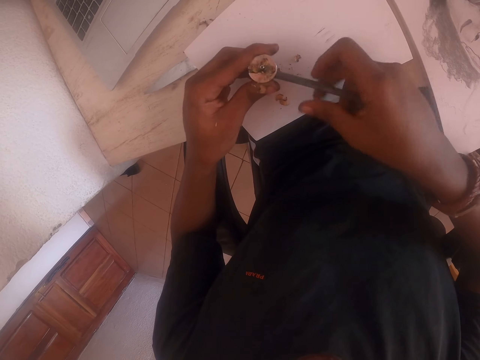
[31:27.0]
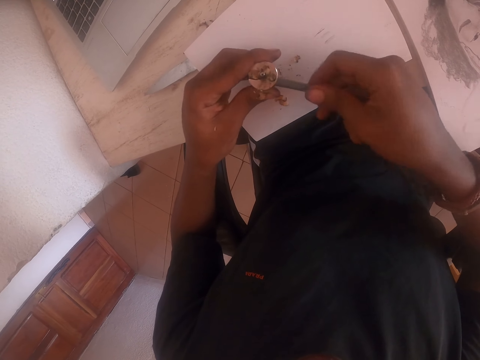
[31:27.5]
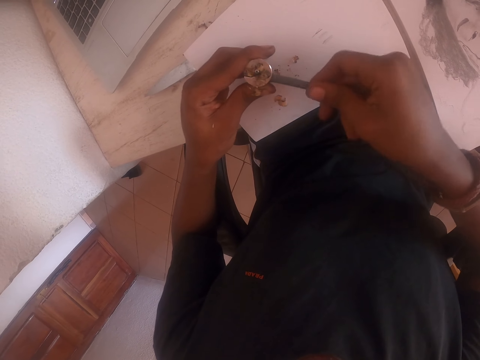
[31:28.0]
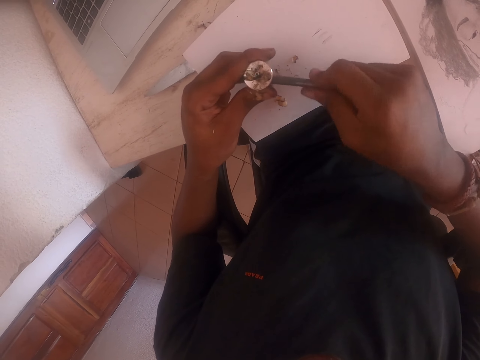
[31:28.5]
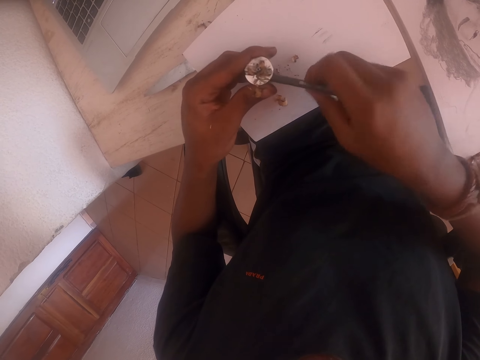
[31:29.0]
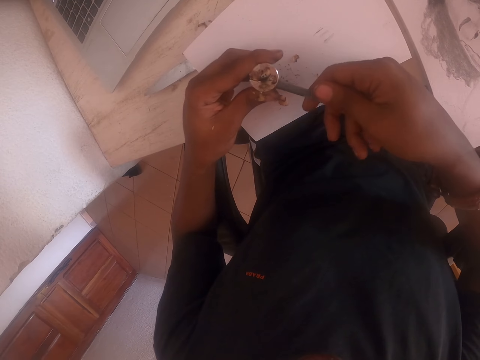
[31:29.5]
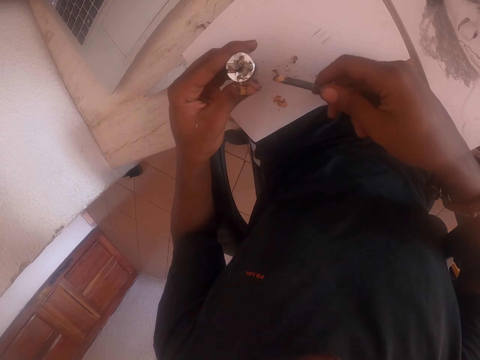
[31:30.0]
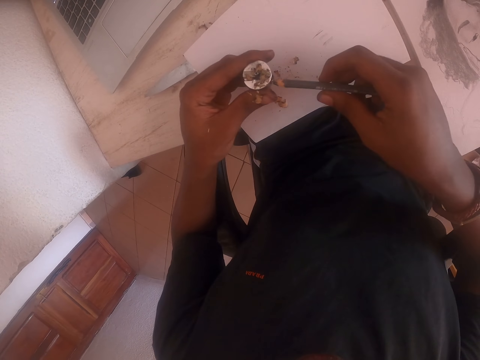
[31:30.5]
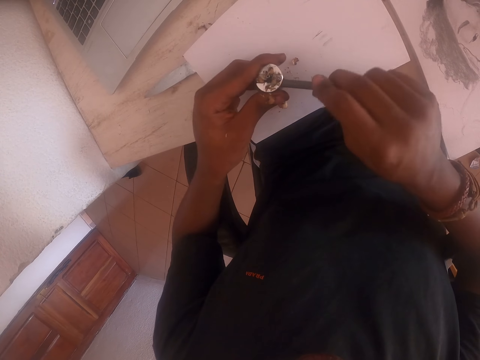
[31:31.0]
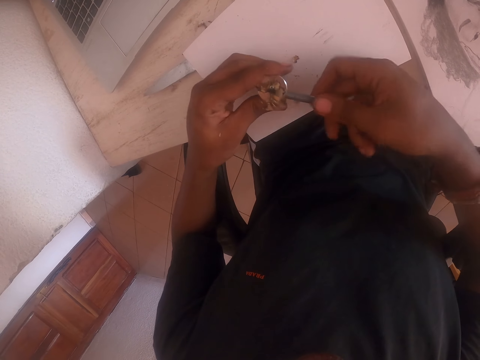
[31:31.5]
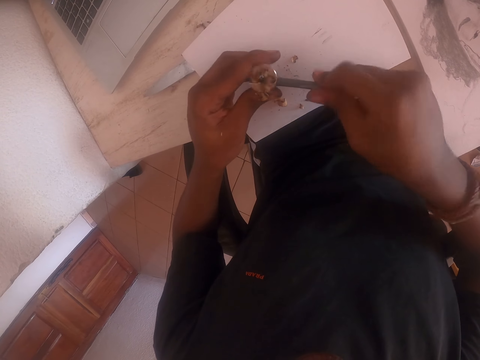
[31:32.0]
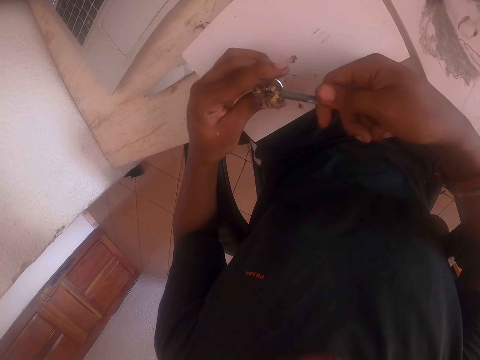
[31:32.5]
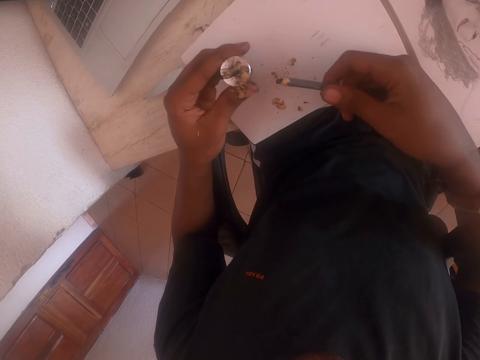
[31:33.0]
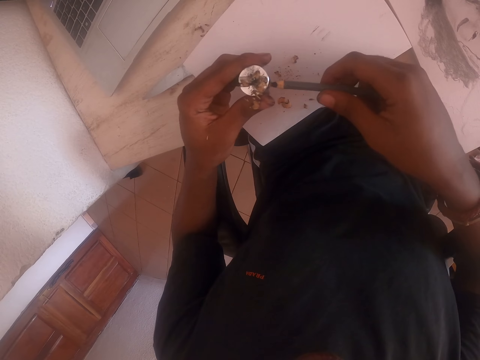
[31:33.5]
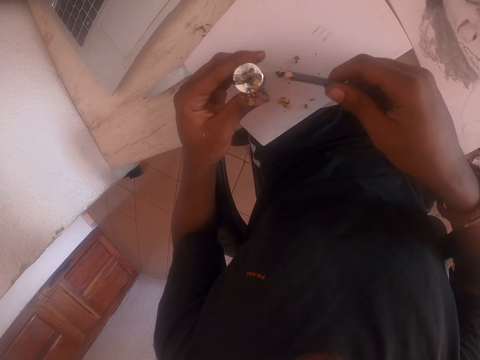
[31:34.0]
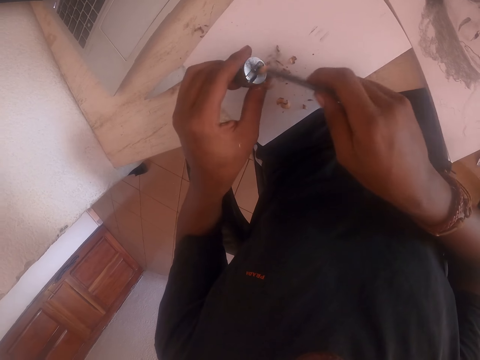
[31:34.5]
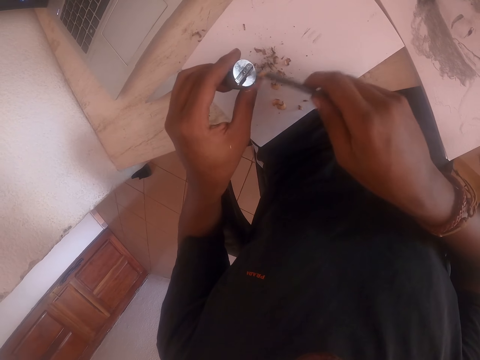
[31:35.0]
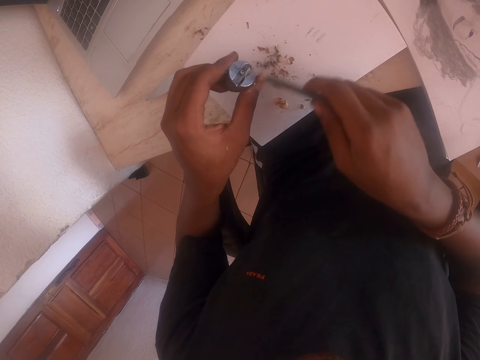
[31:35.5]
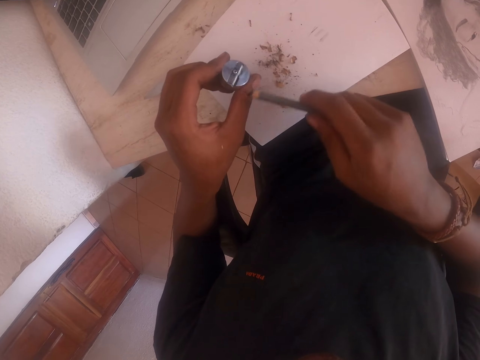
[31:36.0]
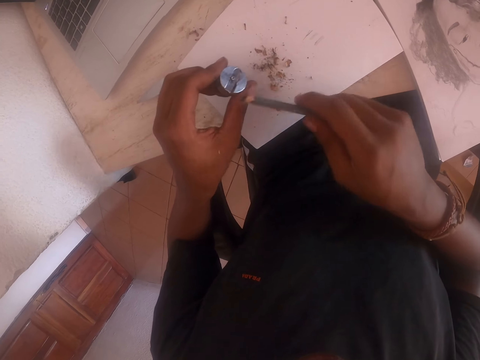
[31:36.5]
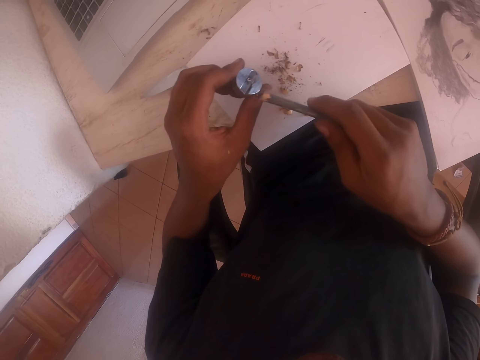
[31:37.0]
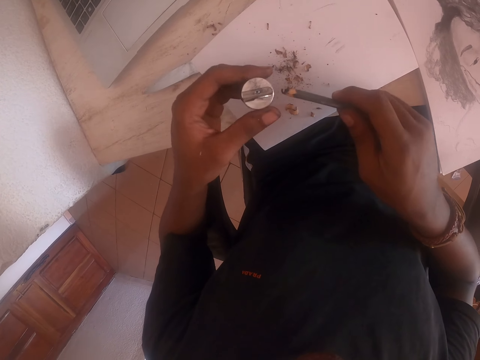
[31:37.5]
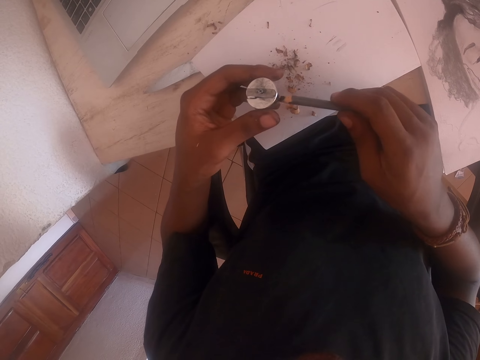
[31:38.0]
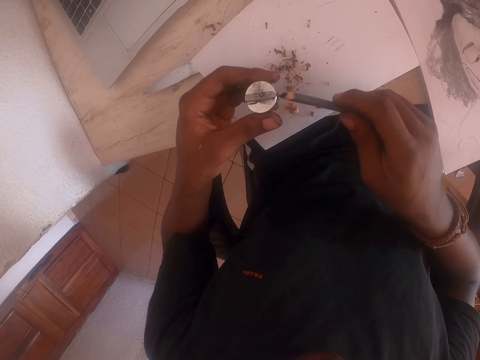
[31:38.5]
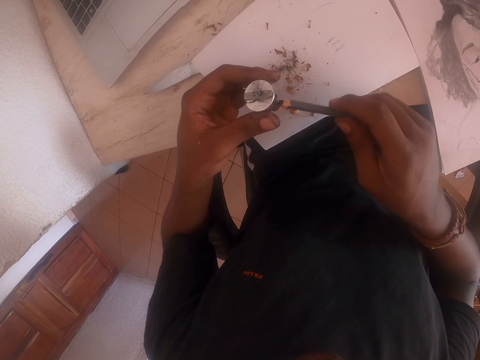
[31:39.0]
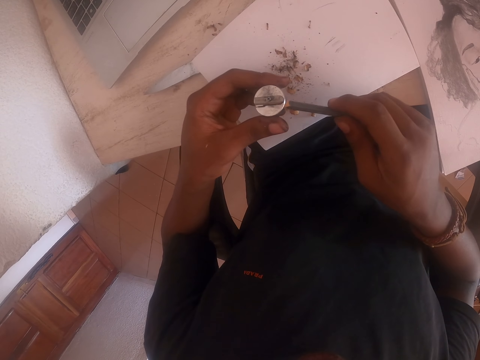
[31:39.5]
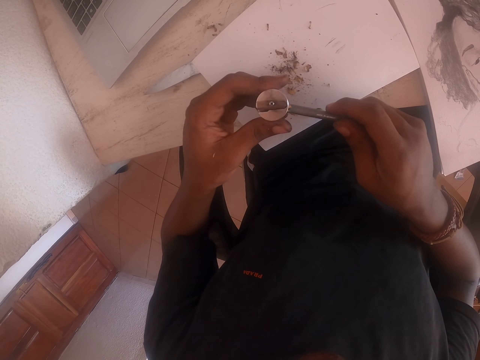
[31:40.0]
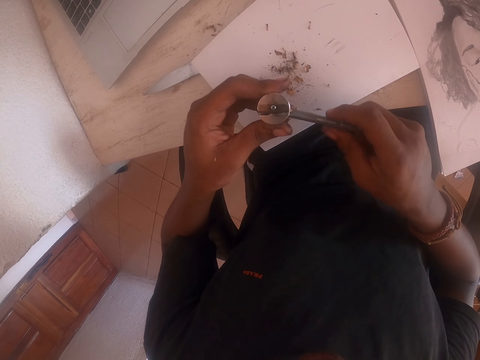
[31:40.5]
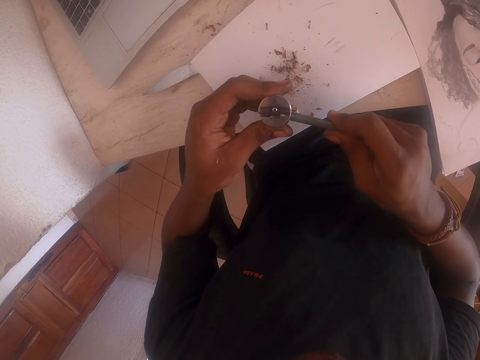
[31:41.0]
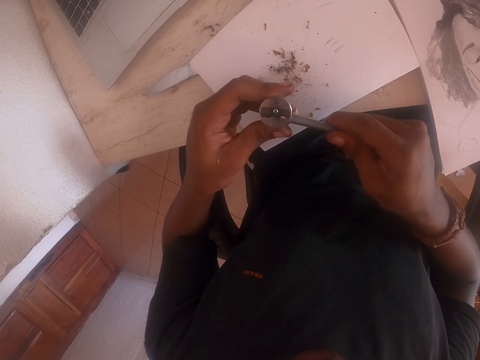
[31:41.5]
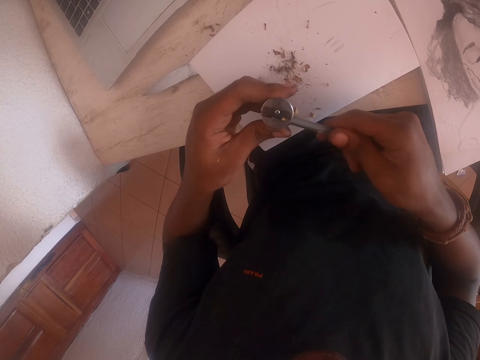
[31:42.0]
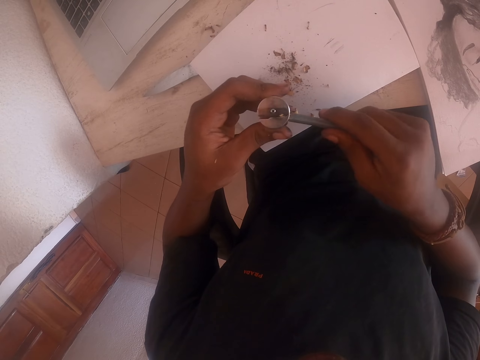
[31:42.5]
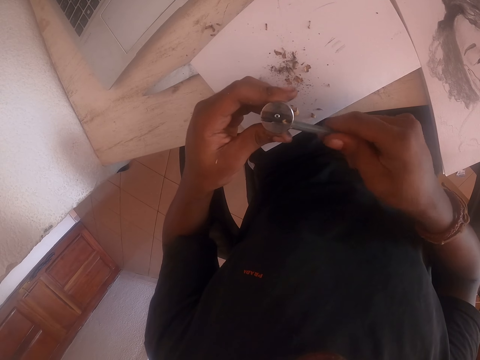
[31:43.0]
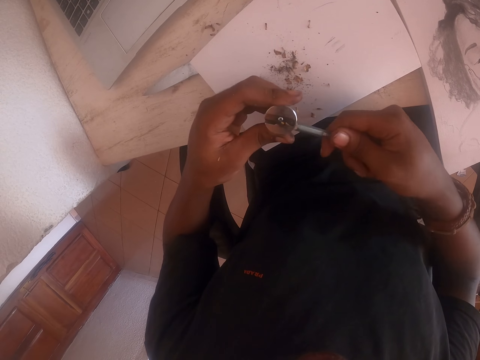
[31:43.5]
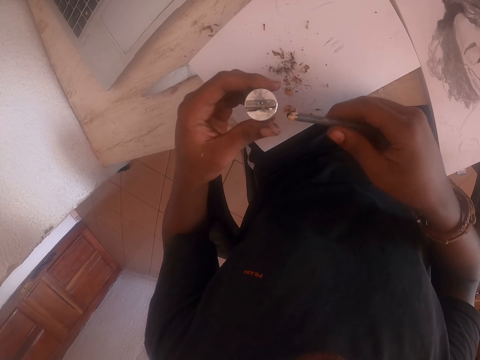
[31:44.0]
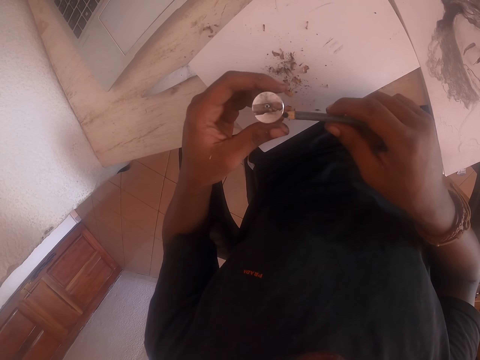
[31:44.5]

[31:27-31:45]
The camera wearer stops sharpening a pencil. They sharpen the pencil using a sharpener. They stop sharpening the pencil. They remove the pencil remains from the sharpener. They sharpen the pencil using the sharpener.

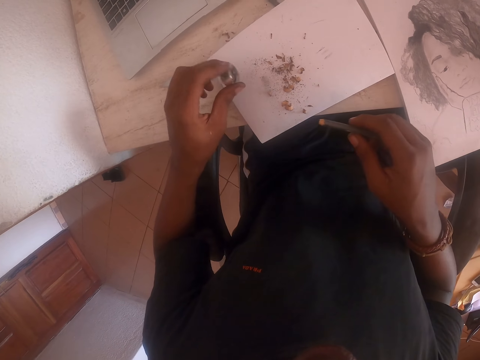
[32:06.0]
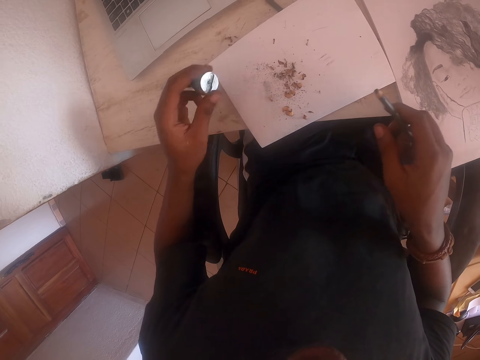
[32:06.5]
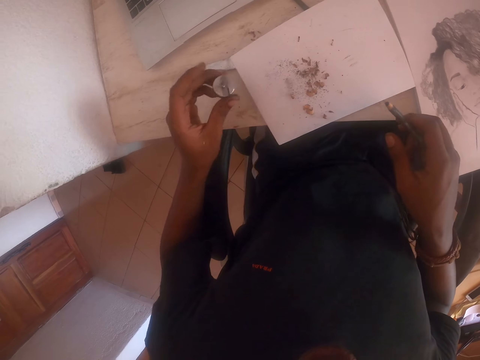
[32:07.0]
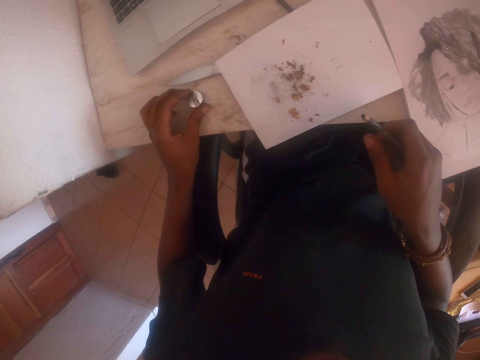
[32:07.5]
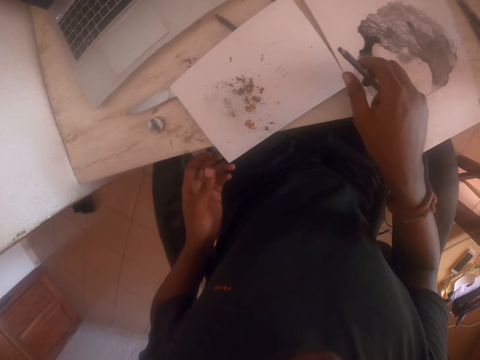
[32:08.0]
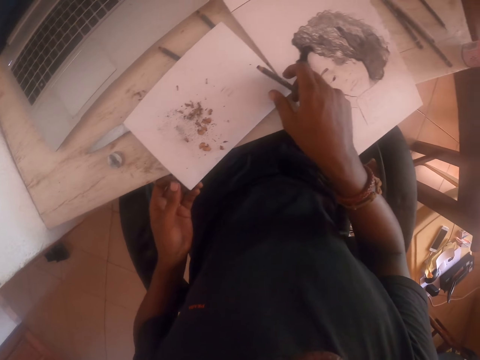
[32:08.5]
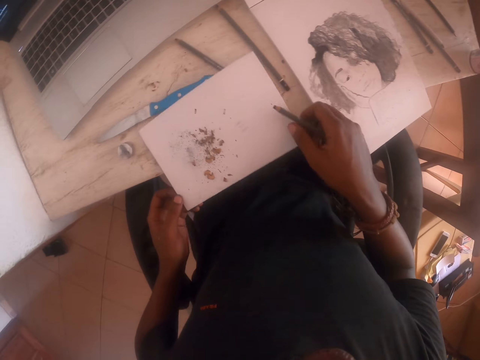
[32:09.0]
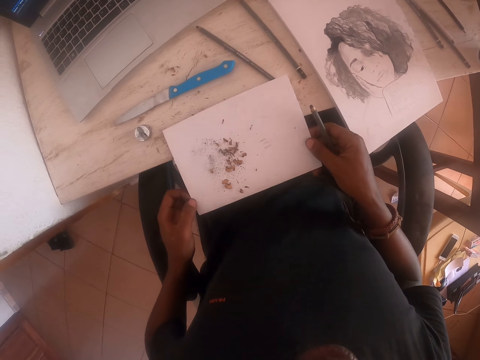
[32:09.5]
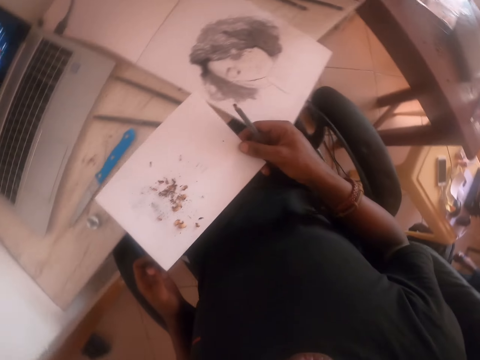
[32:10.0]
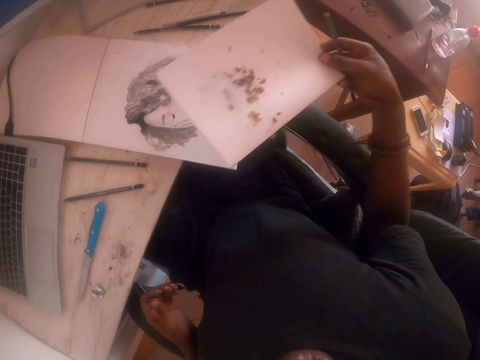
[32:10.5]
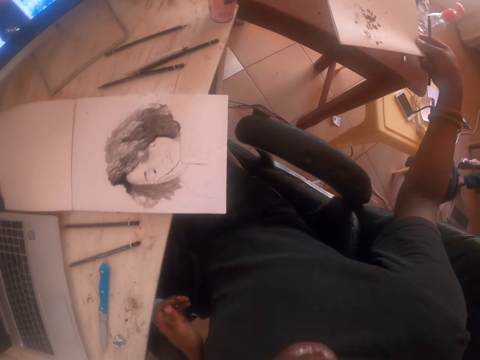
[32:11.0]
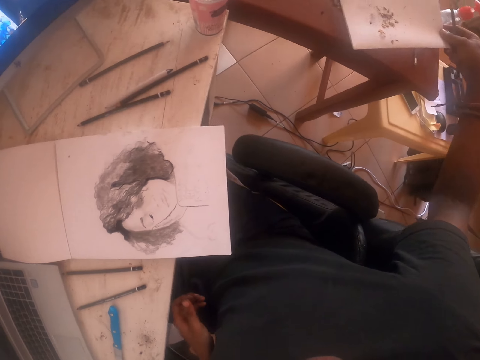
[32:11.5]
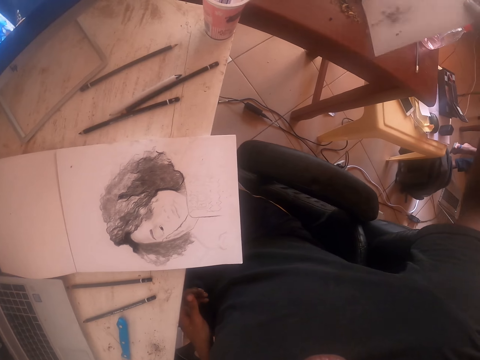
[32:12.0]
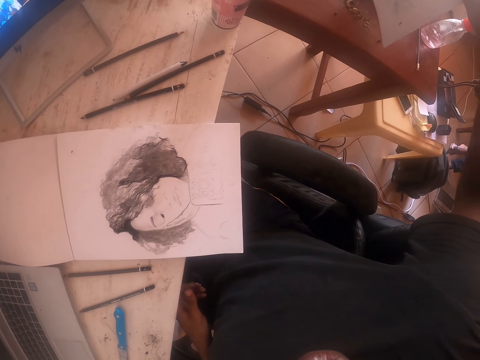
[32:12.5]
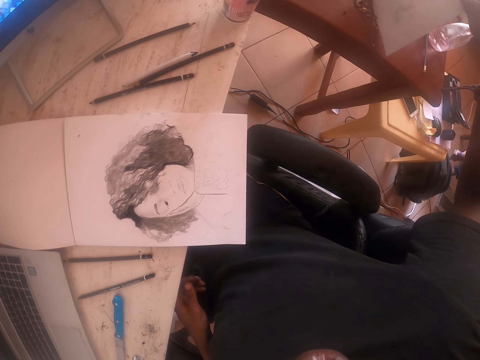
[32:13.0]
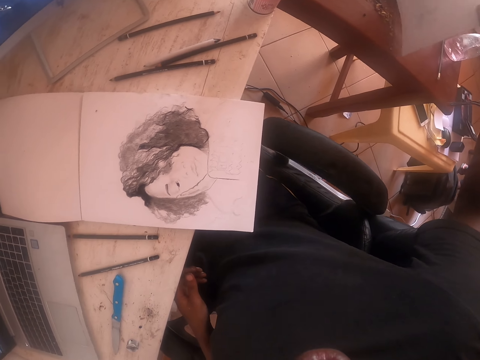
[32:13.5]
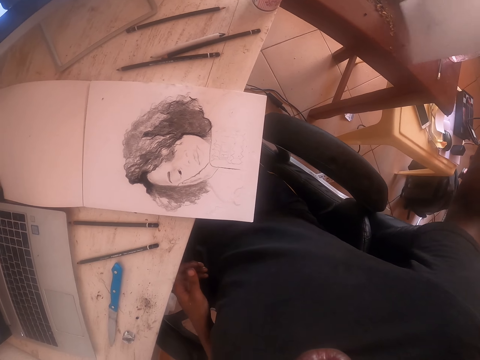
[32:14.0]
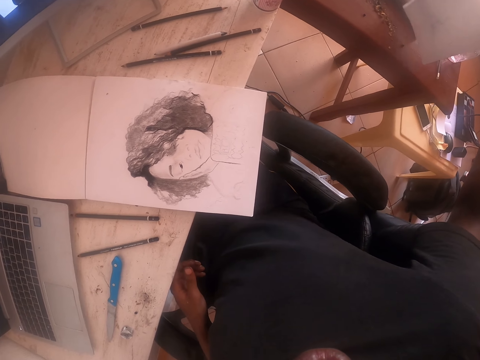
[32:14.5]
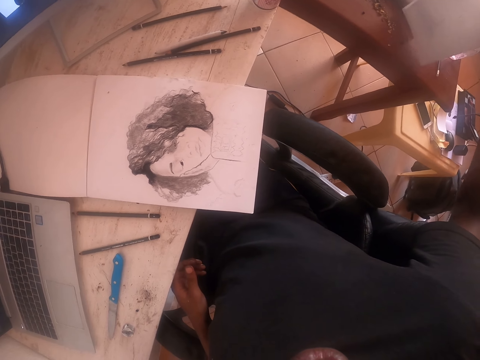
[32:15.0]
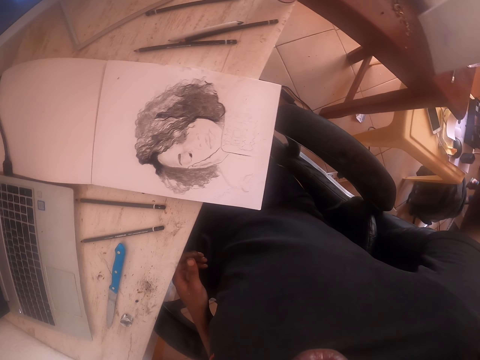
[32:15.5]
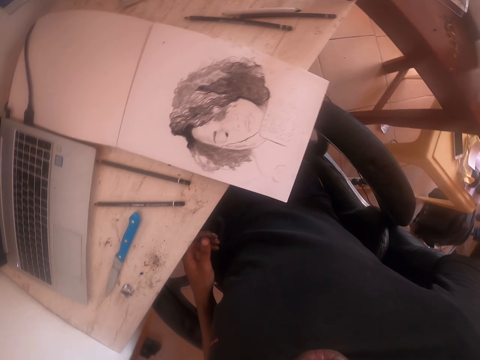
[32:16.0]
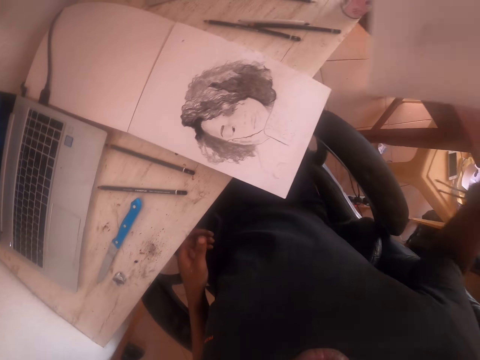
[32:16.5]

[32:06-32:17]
The camera wearer puts down the sharpener. They pick up a paper. They hold the paper. They pour the sharpener dirt on the table.
